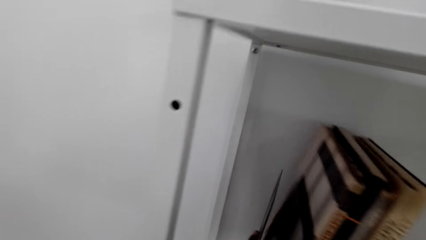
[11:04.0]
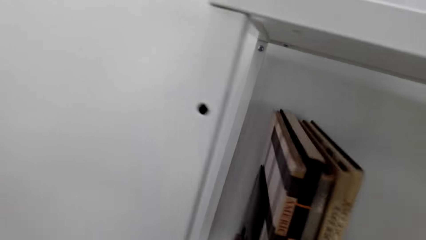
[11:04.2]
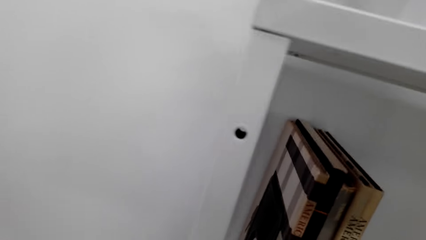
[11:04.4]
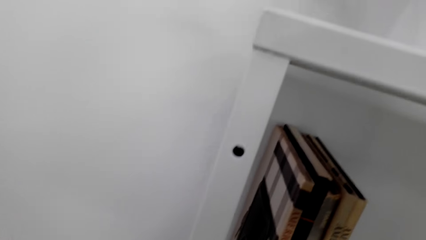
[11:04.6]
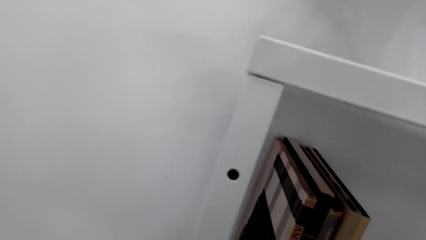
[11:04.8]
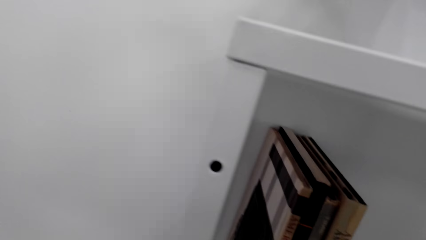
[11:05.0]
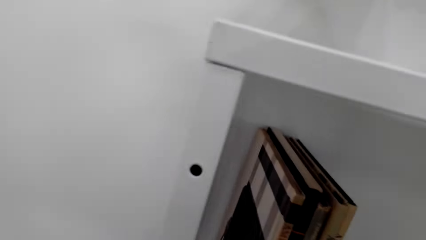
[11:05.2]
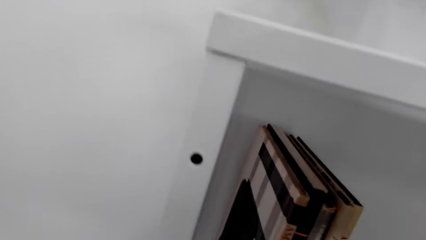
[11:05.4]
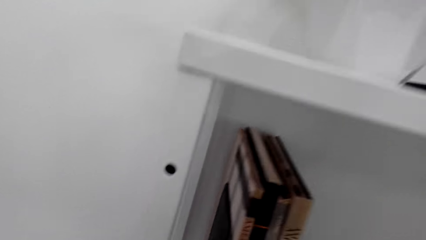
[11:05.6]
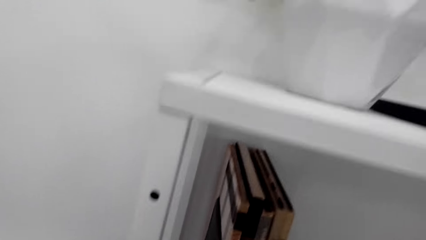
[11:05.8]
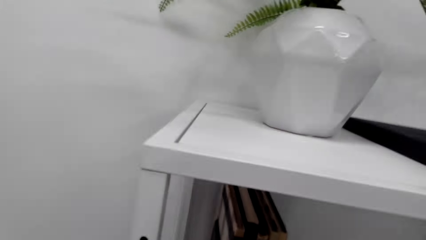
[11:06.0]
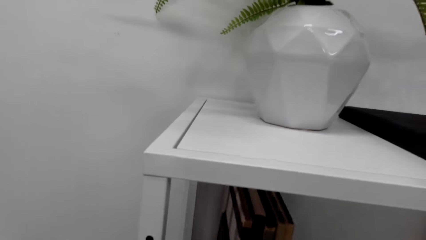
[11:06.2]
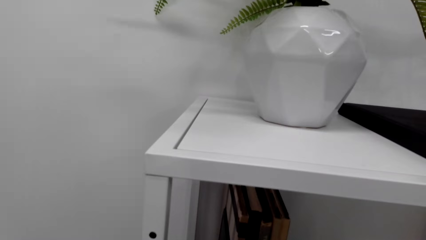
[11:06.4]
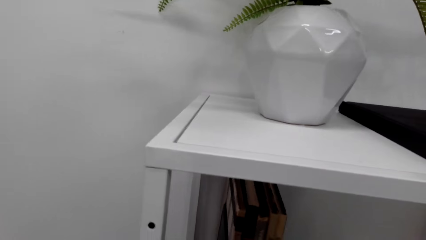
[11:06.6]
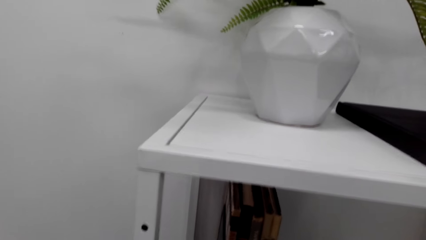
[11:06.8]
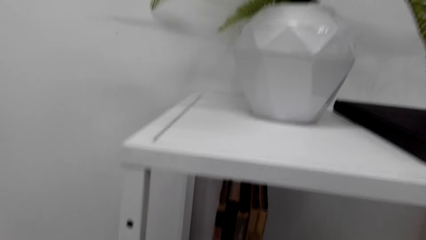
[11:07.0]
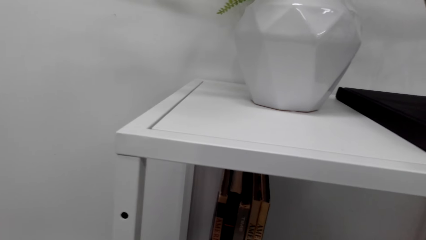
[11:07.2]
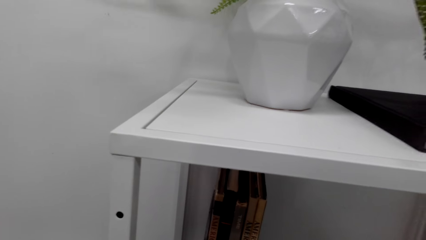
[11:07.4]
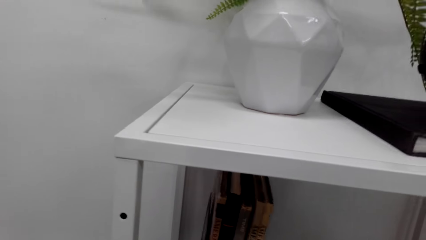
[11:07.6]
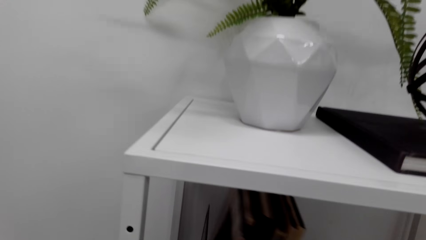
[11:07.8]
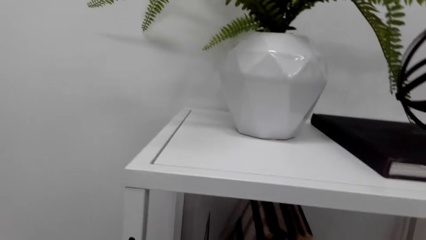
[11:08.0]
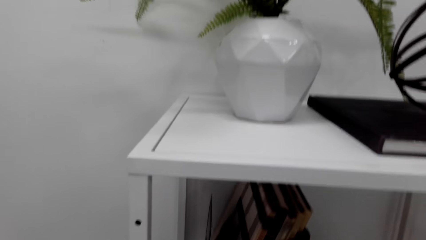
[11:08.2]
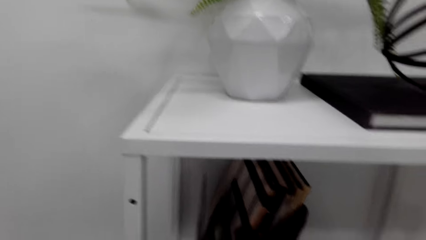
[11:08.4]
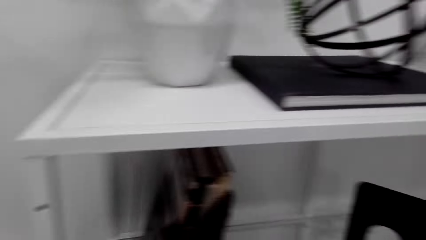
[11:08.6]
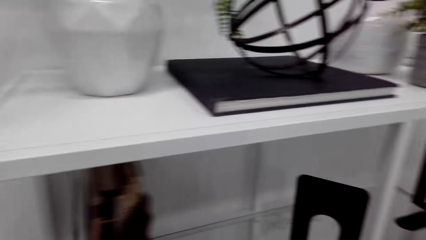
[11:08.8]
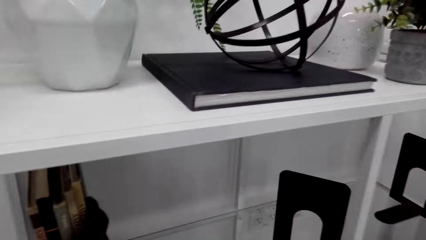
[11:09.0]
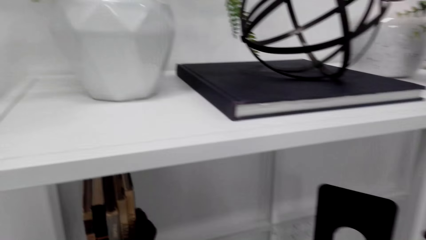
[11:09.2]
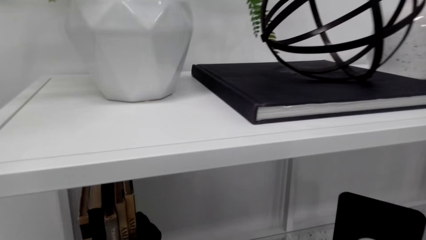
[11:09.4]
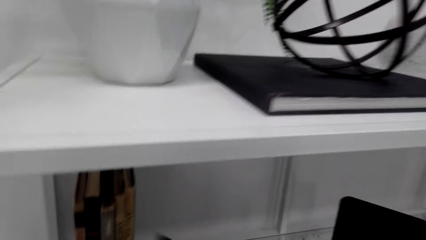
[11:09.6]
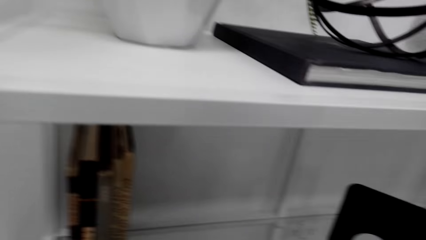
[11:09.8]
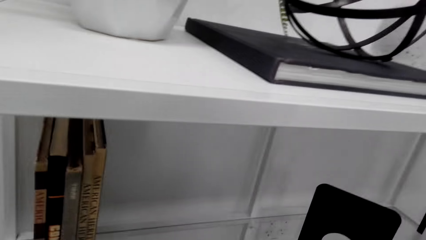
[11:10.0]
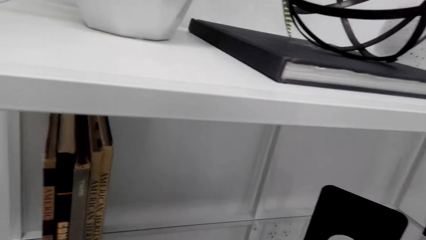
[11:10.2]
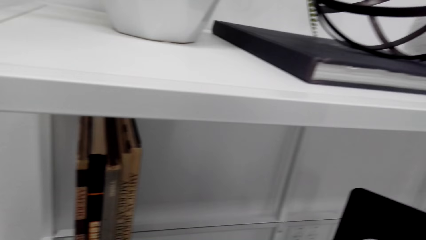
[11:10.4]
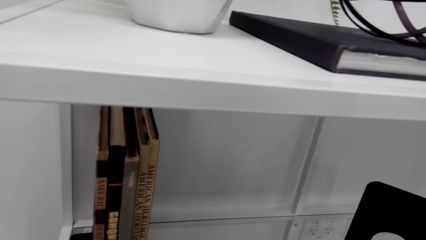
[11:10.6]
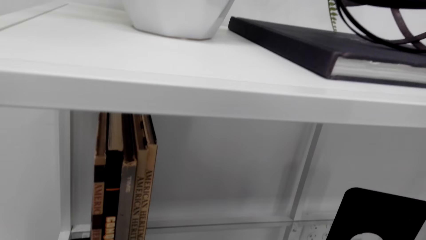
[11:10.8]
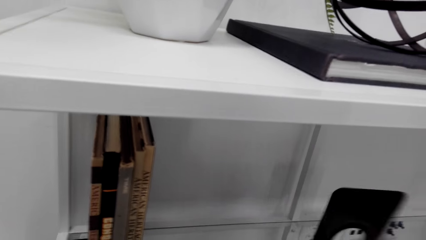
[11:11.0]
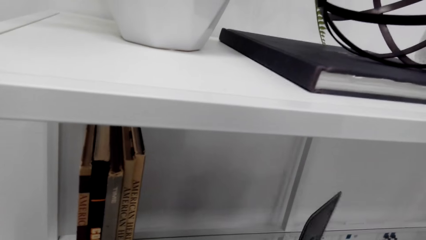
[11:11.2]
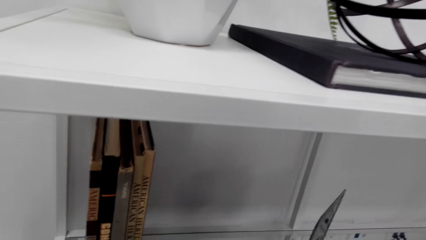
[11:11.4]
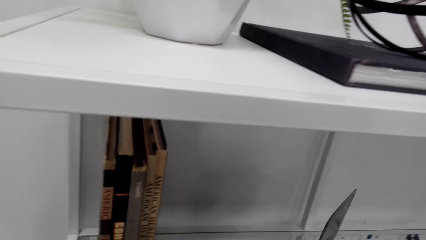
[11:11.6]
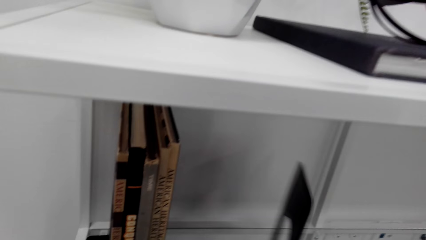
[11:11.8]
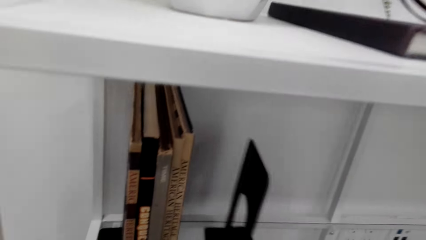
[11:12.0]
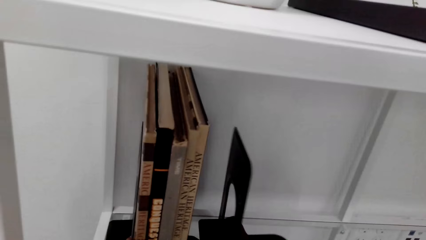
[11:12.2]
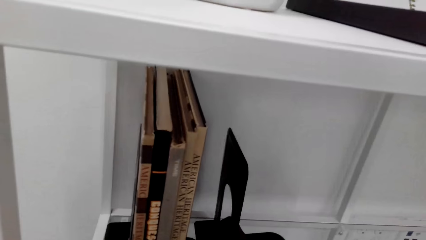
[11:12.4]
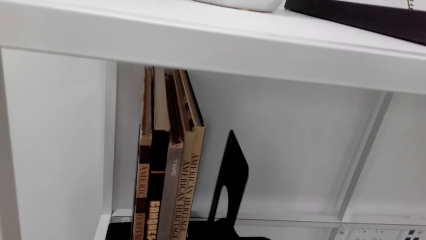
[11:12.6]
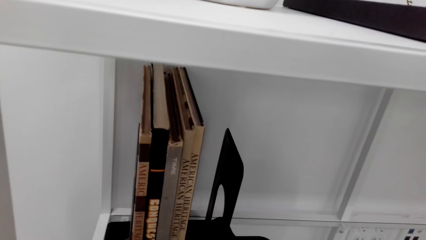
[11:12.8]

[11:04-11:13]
The camera wearer adjusts the books. They remove the book easel from the shelf. They adjust the book easel on the shelf.

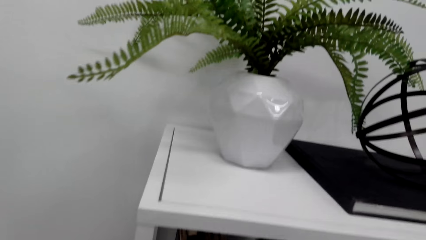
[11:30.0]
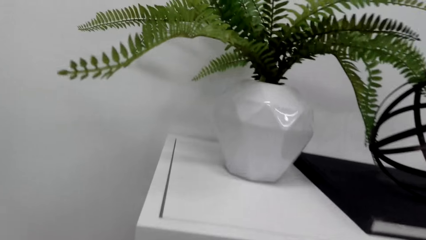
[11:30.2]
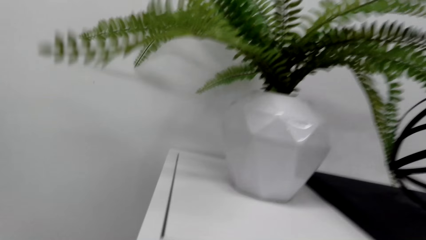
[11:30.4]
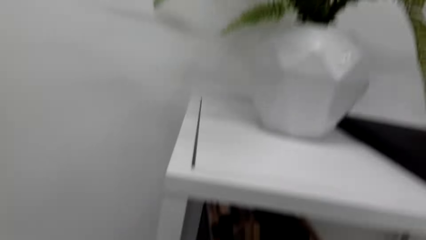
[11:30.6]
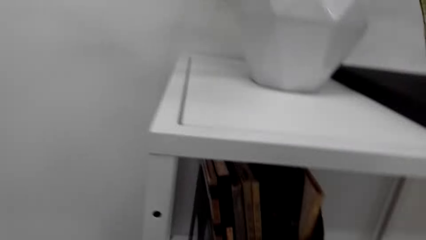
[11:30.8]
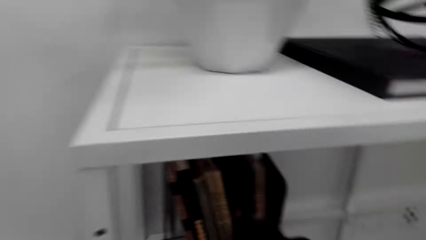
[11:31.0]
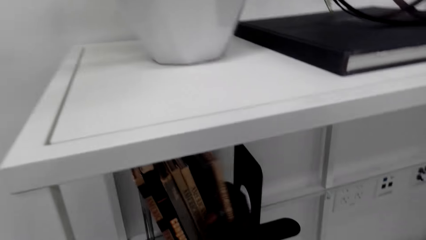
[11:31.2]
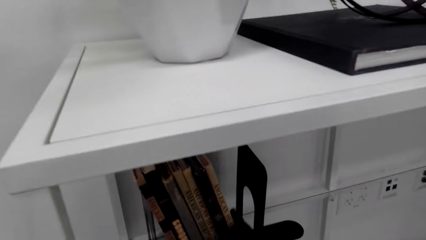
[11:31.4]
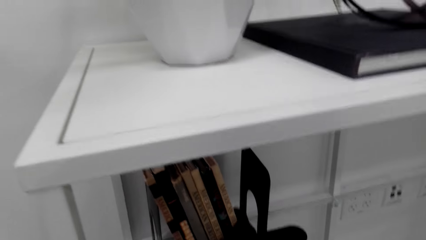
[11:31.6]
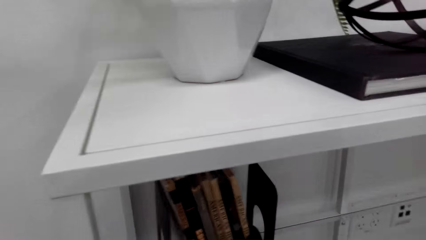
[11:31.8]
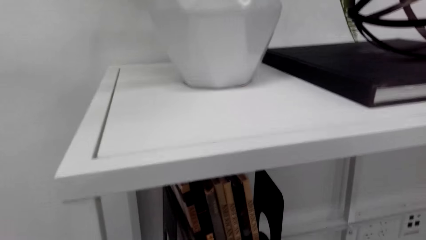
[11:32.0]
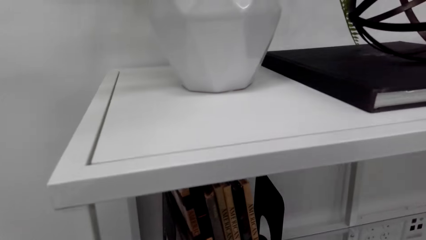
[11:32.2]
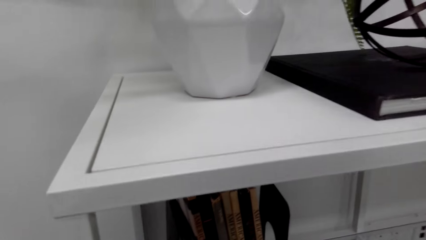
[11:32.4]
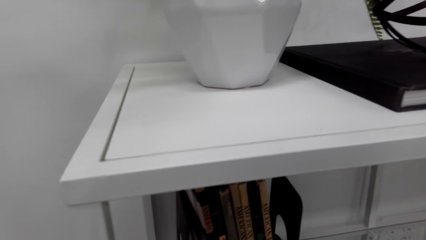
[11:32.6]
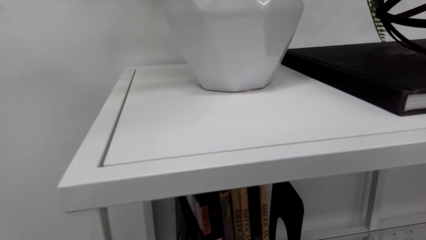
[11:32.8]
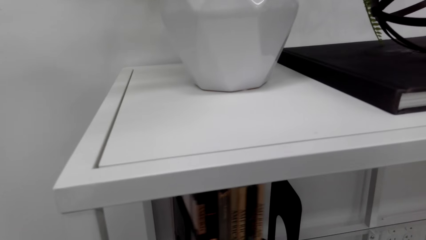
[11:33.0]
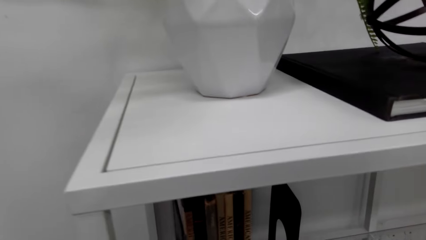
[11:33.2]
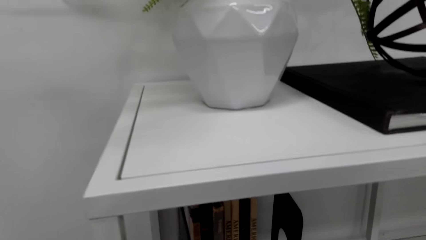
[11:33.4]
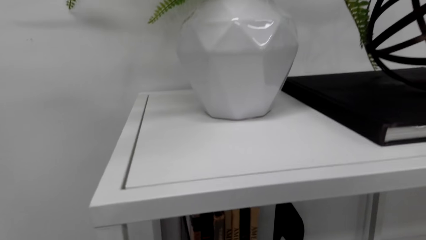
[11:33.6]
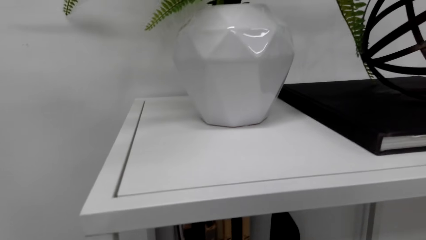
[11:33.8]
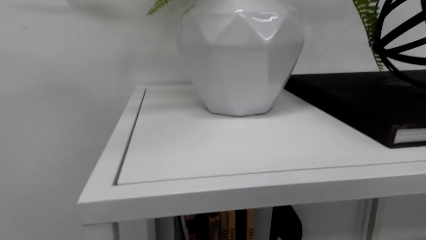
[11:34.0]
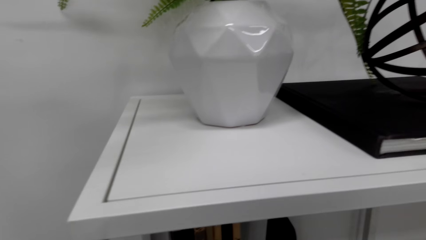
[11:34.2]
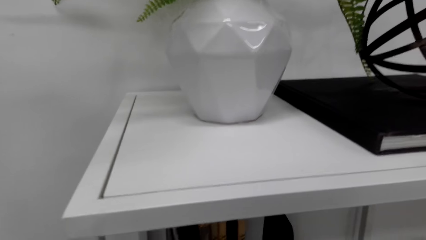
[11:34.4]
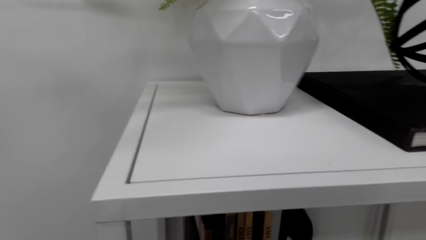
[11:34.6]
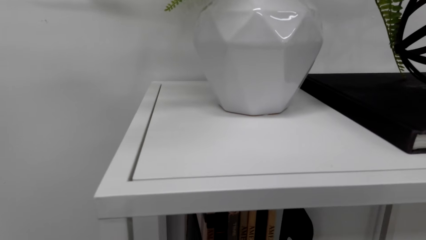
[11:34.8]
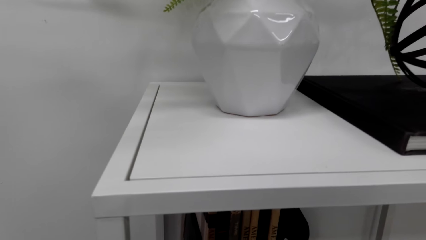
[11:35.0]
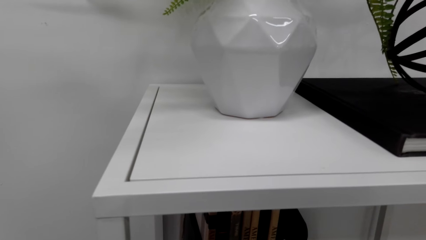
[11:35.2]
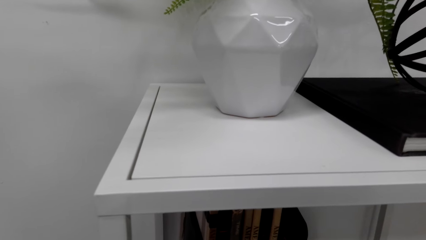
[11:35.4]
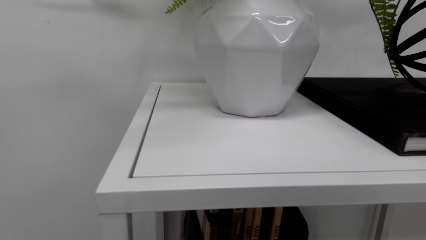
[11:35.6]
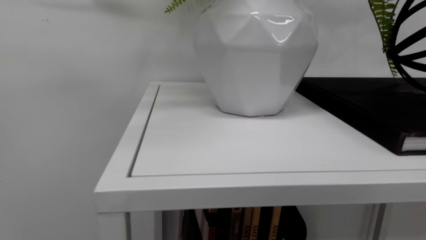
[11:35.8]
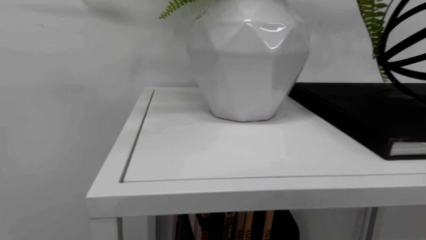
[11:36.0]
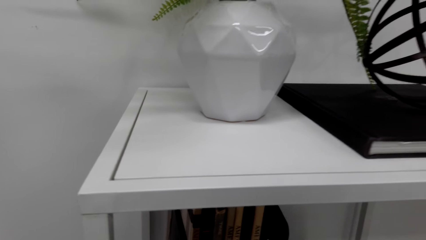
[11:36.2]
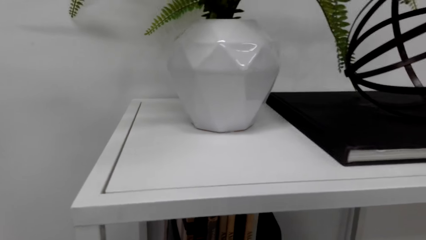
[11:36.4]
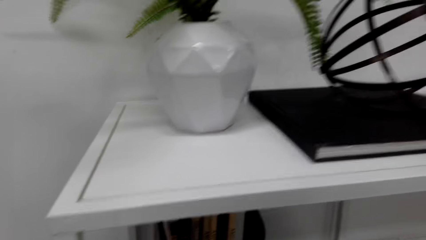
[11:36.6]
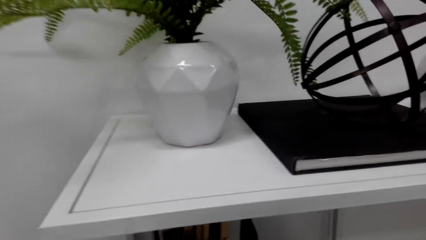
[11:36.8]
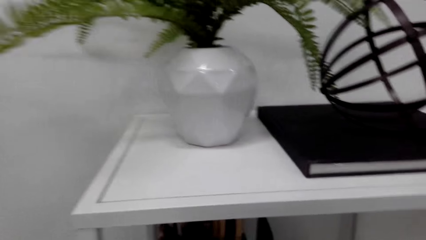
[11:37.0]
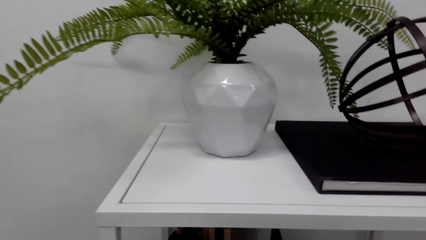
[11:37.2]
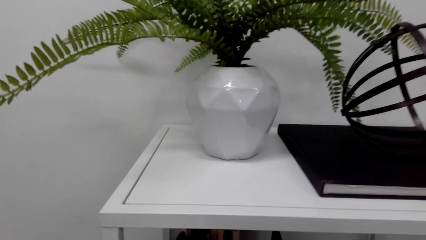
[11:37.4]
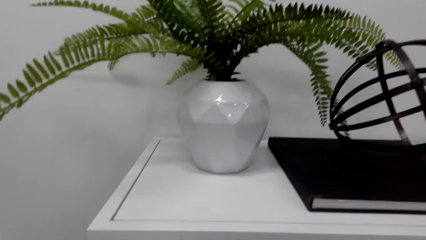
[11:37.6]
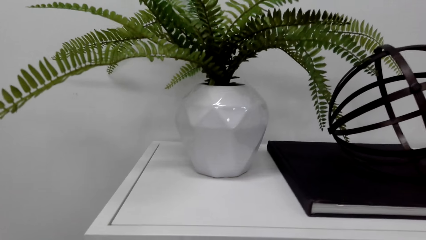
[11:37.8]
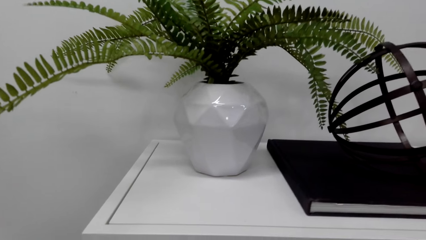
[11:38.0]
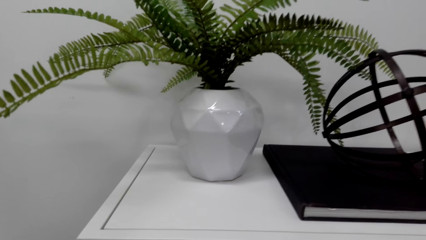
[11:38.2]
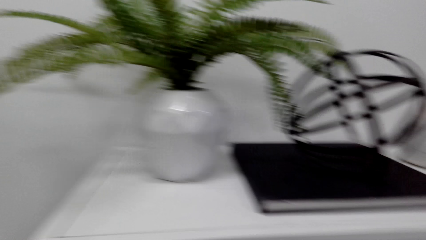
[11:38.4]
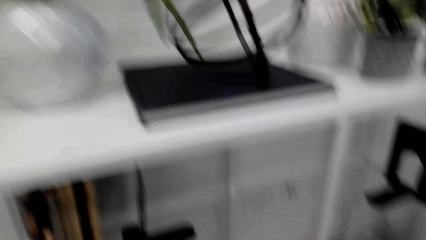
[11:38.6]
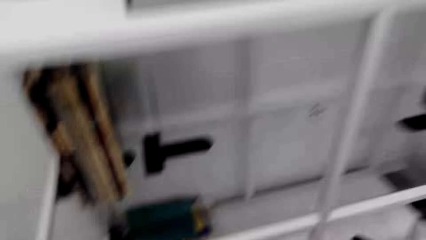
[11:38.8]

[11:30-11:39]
The camera wearer puts the books in a bookshelf.
